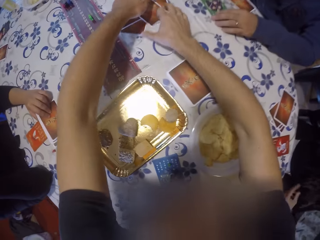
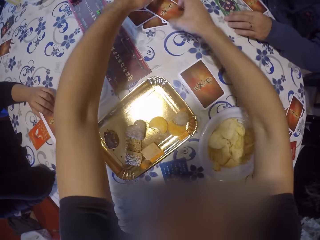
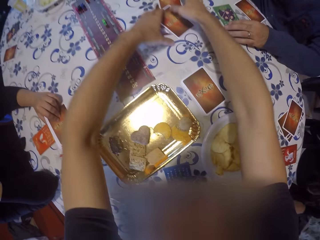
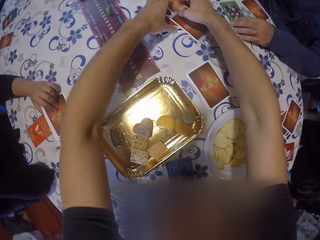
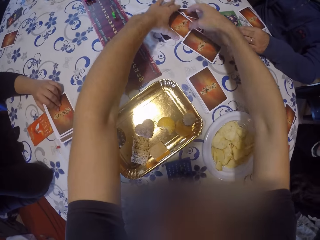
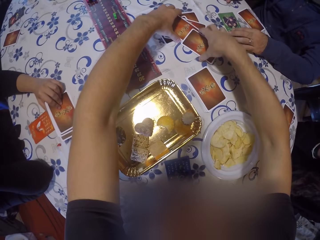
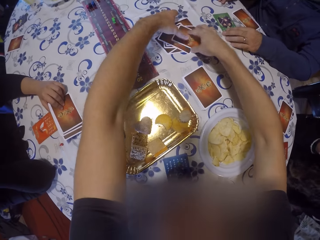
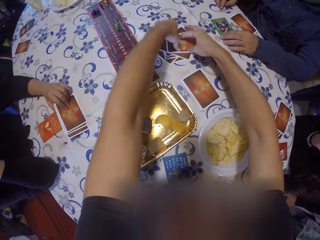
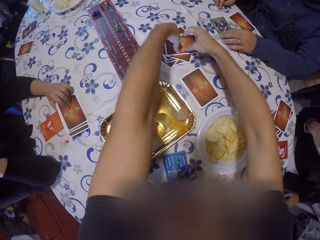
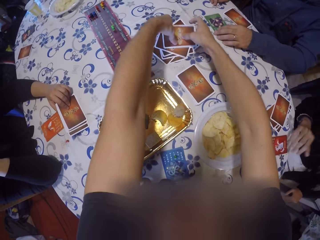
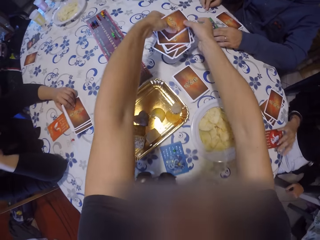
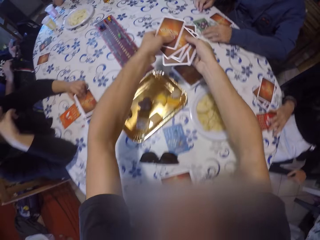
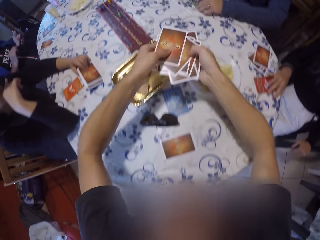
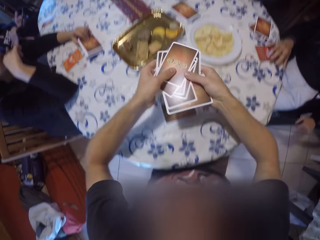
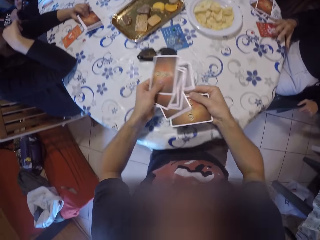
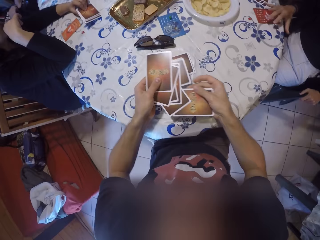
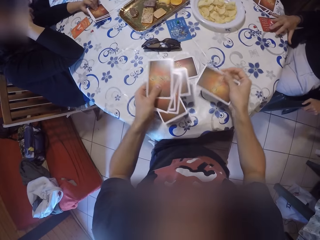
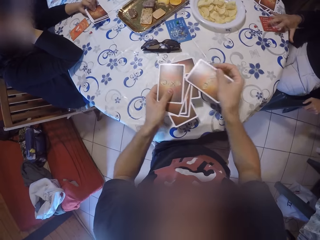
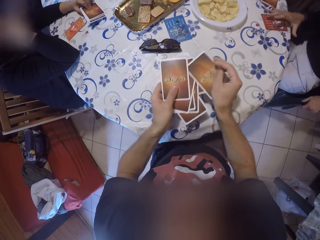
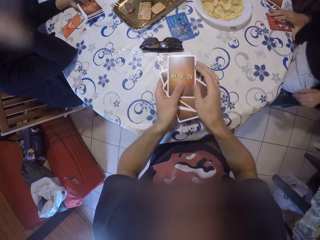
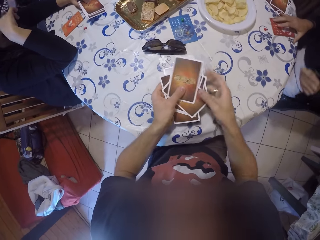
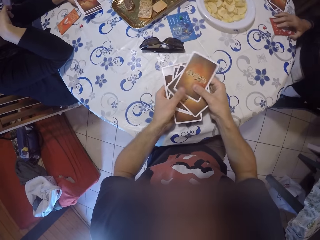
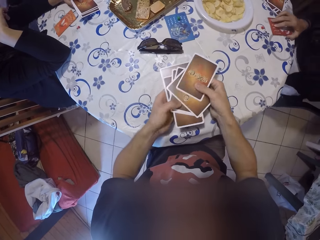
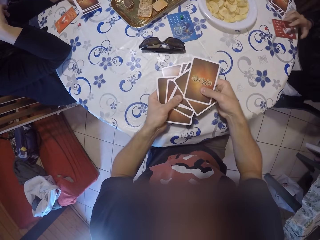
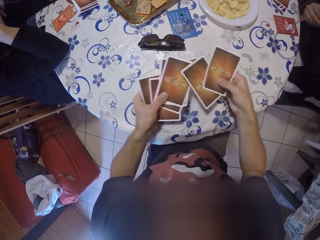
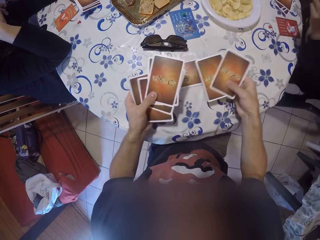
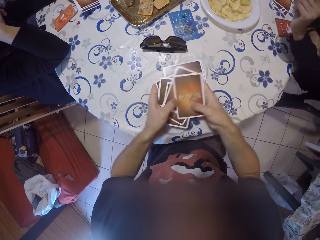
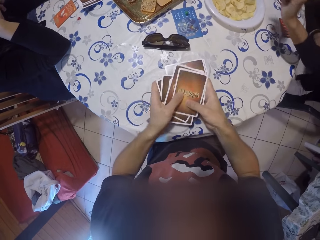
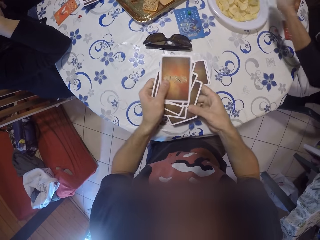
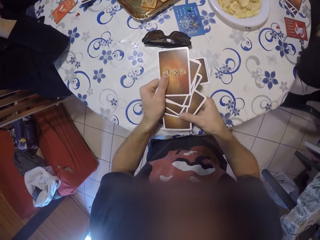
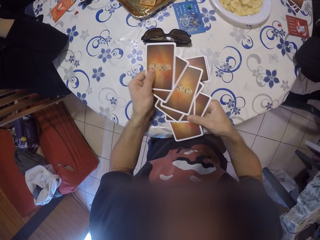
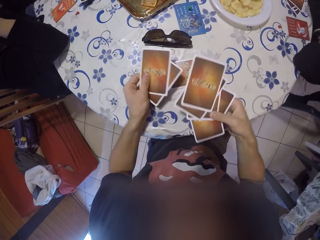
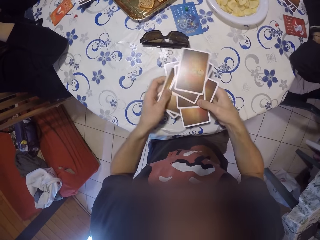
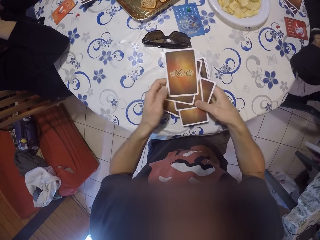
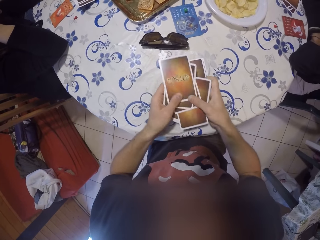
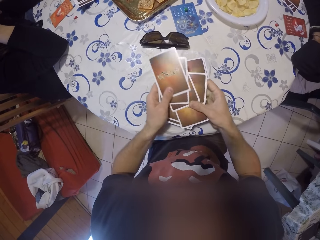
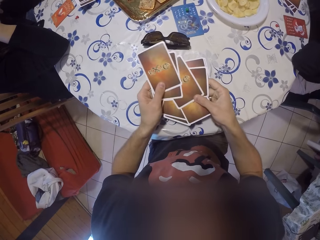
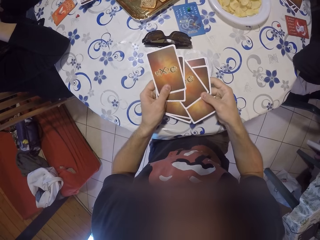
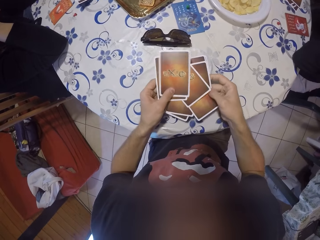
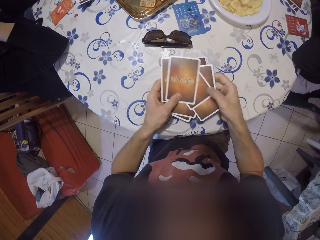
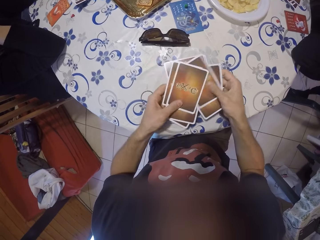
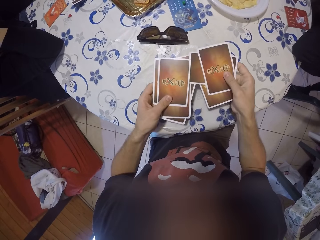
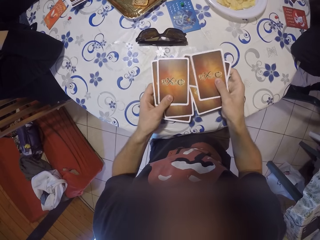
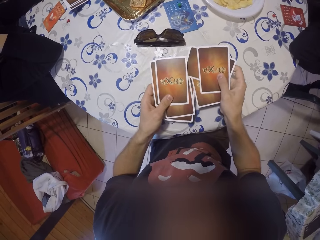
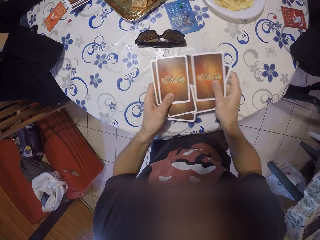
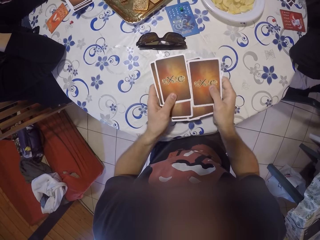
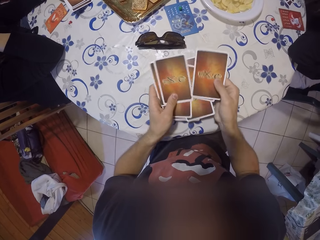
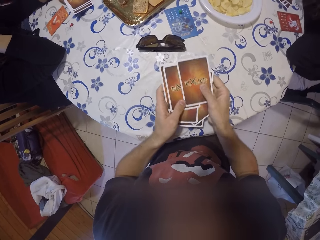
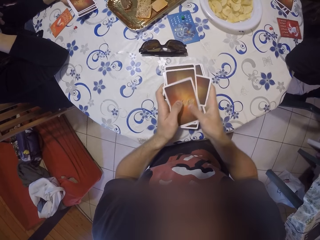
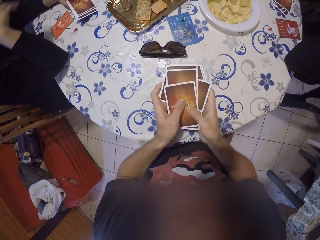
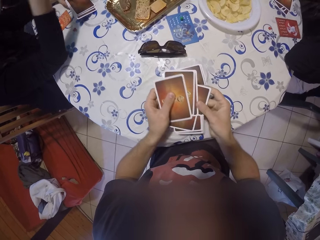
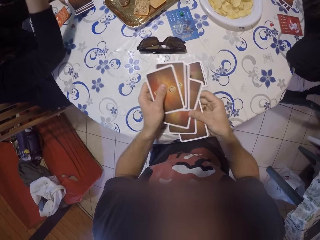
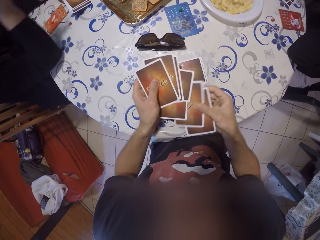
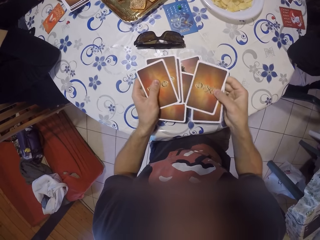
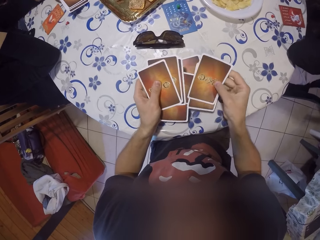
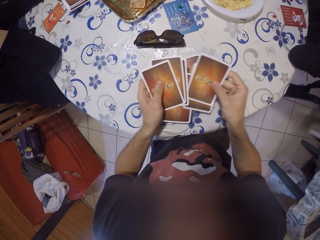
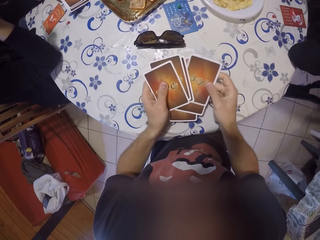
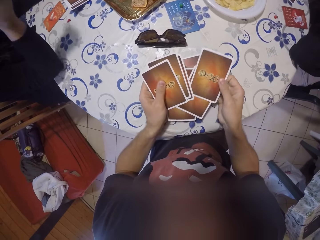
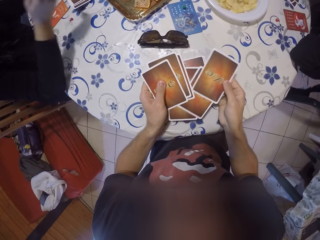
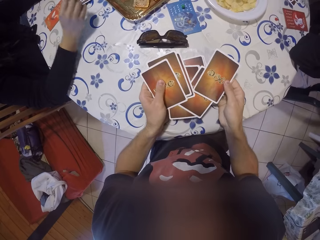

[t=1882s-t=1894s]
The camera wearer packs a set of cards on the table with both hands. They fetch the cards. They shuffle the set of cards with both hands. They arrange the cards.

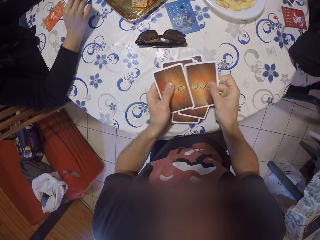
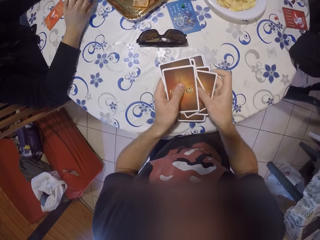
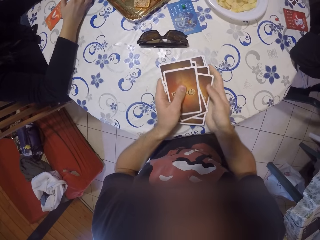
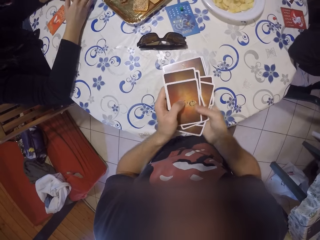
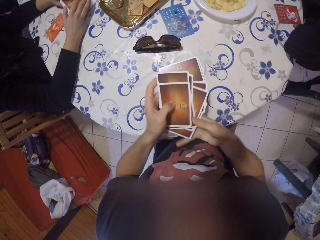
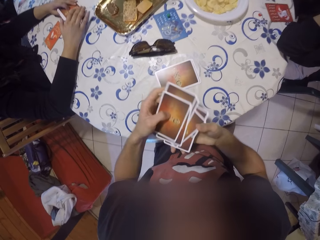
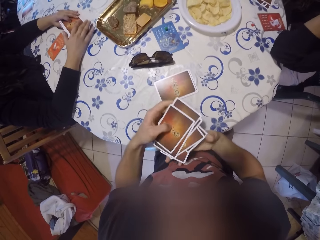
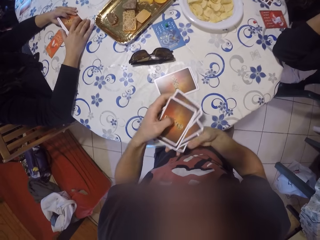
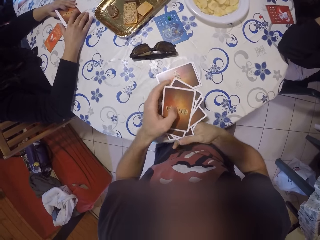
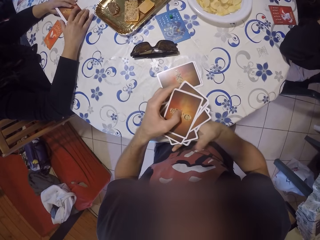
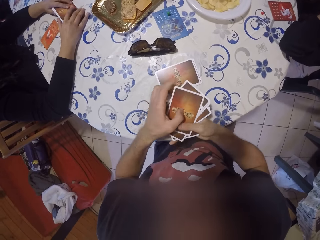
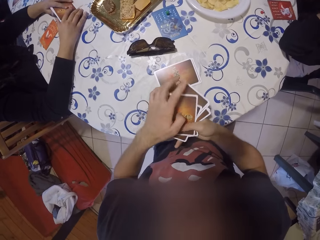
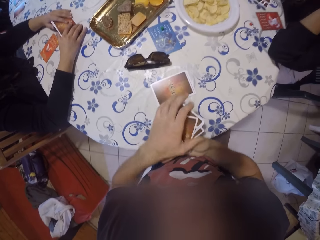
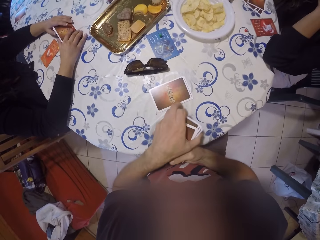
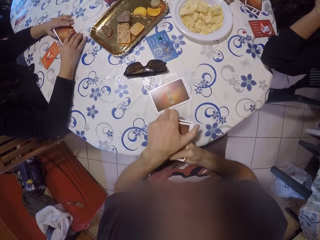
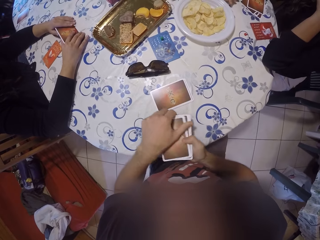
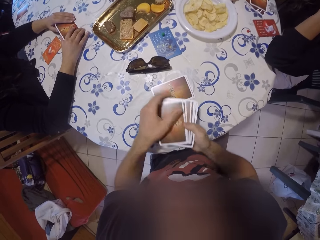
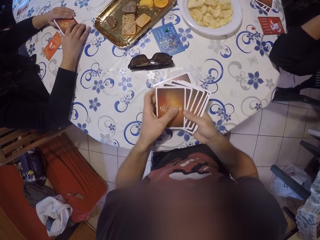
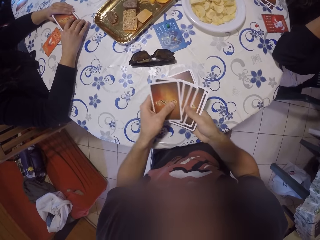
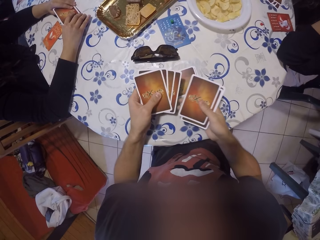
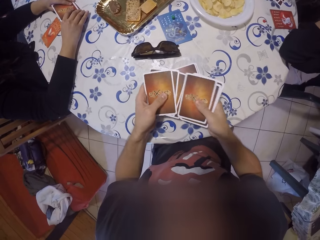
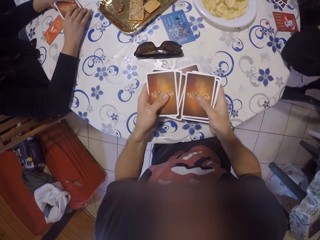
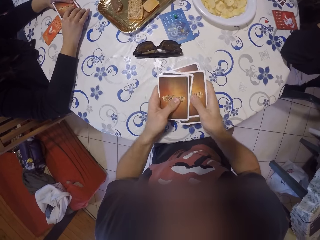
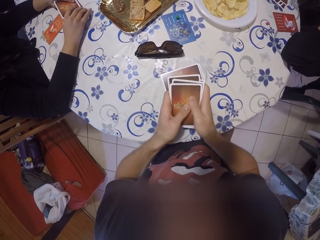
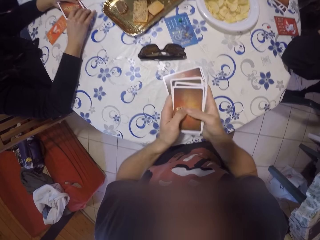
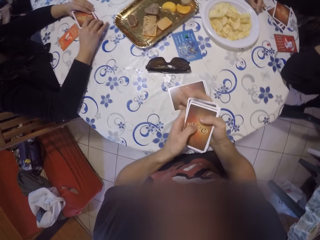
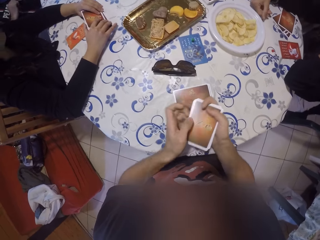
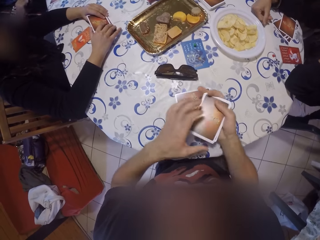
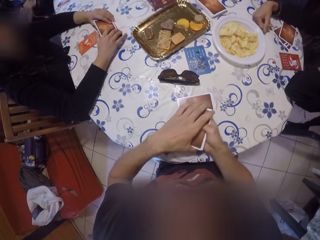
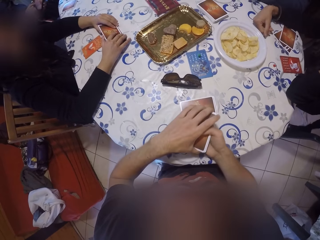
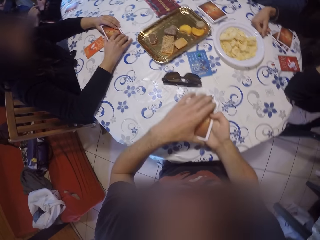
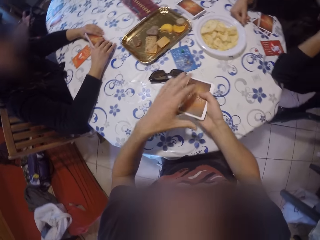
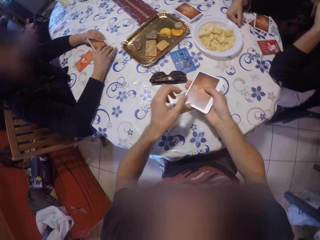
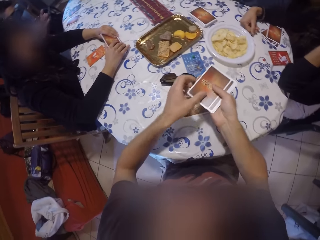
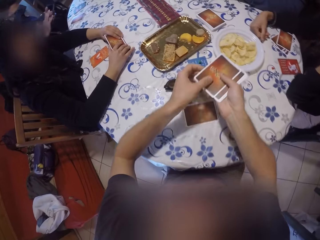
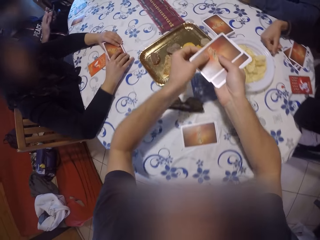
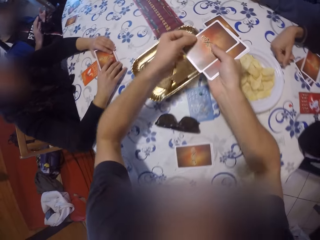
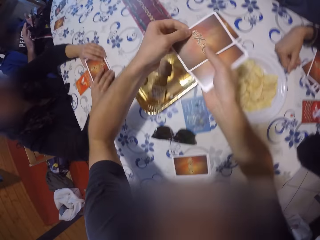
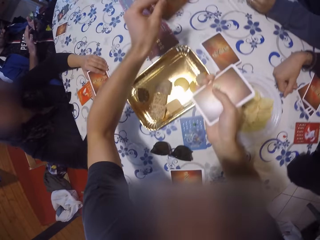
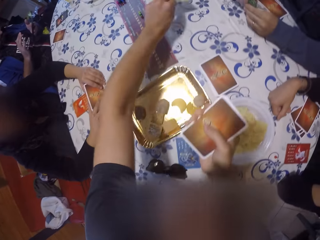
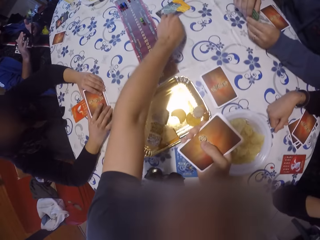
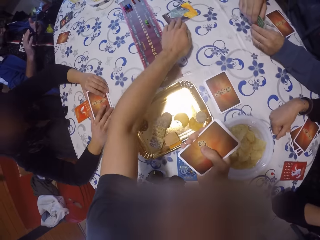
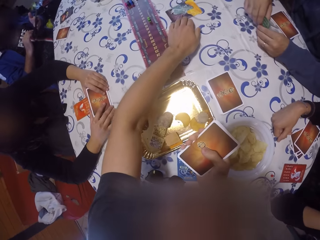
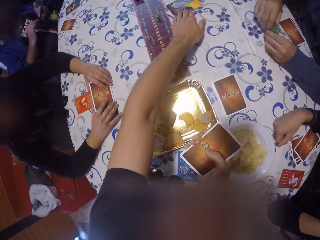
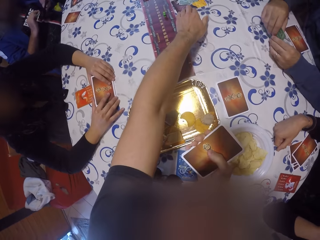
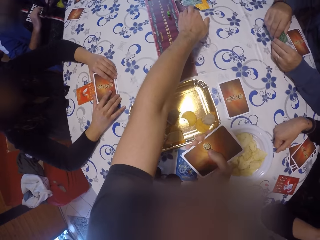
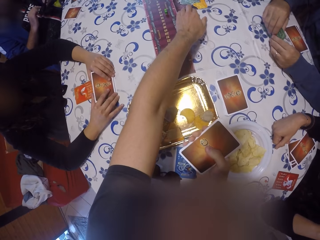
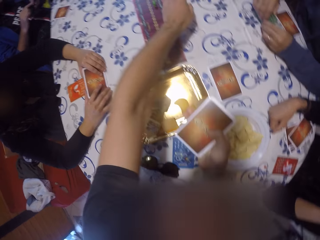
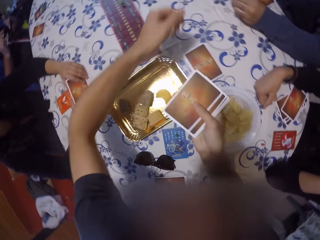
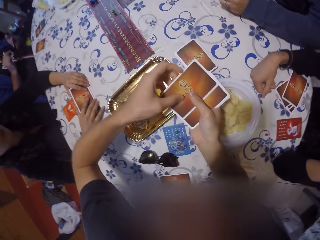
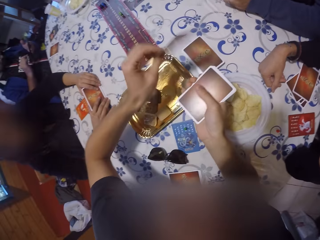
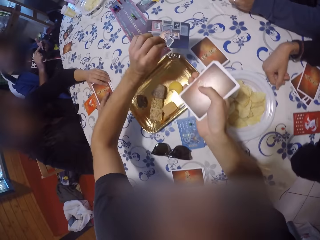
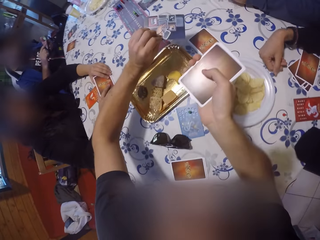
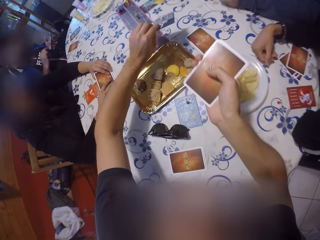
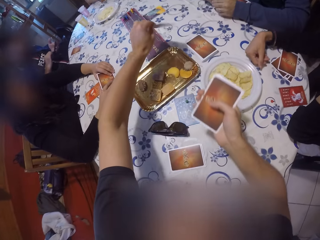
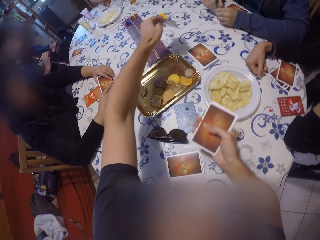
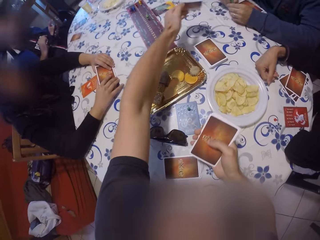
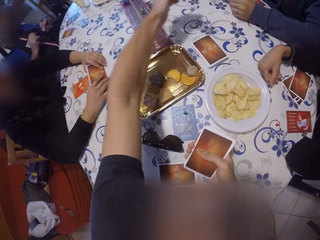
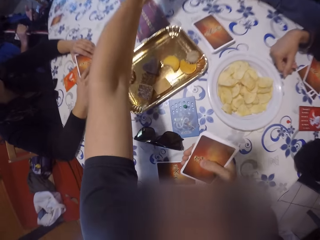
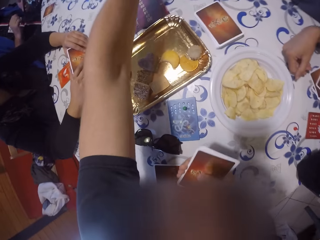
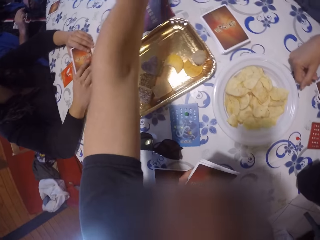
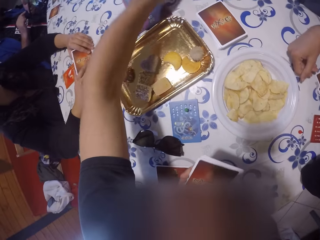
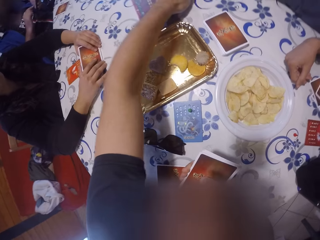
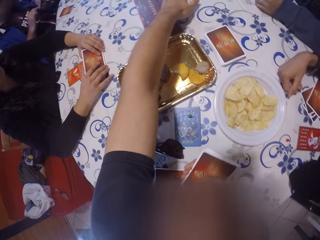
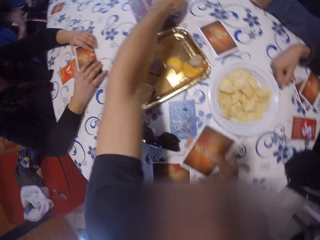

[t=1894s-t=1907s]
The camera wearer places the cards on the table with her left hand. She opens the cards with her left hand.
